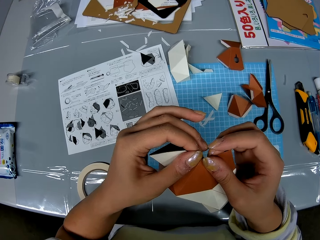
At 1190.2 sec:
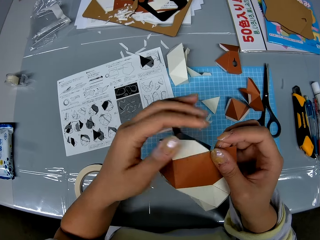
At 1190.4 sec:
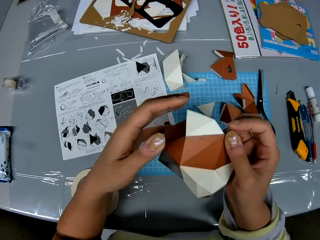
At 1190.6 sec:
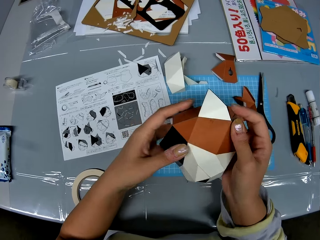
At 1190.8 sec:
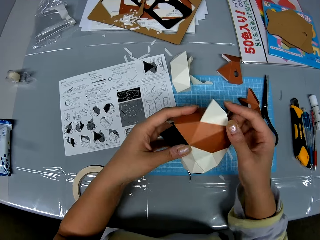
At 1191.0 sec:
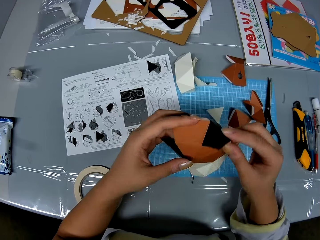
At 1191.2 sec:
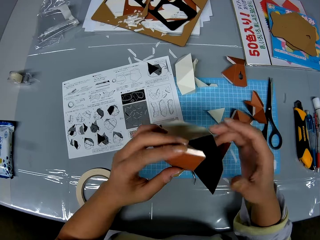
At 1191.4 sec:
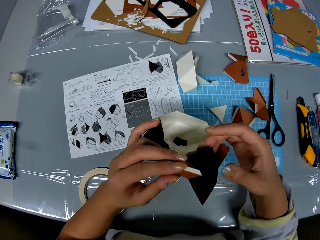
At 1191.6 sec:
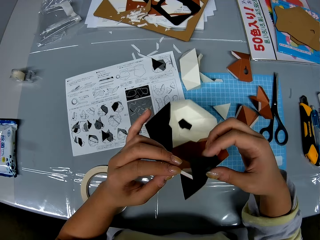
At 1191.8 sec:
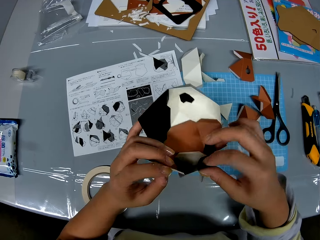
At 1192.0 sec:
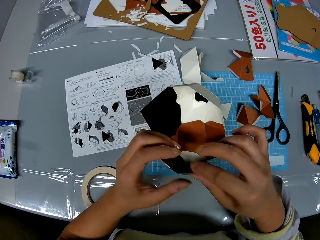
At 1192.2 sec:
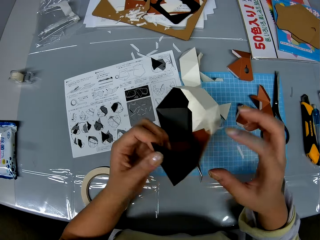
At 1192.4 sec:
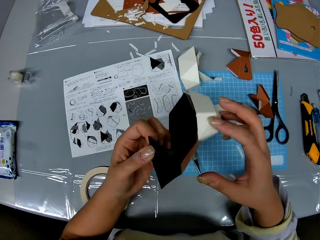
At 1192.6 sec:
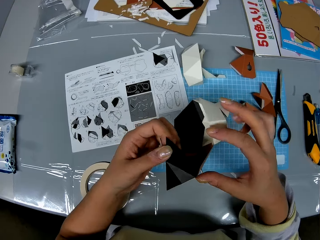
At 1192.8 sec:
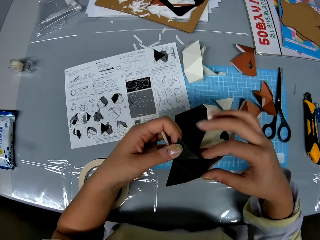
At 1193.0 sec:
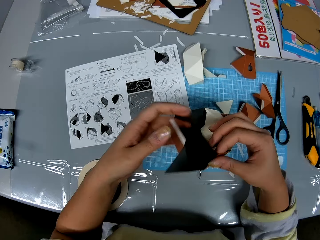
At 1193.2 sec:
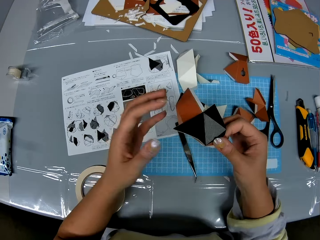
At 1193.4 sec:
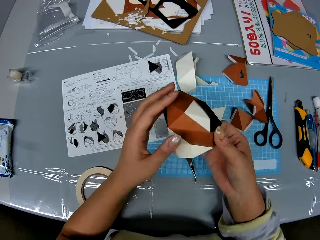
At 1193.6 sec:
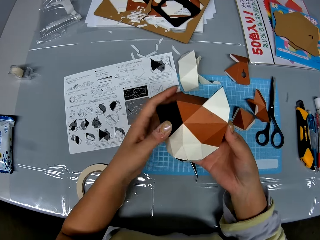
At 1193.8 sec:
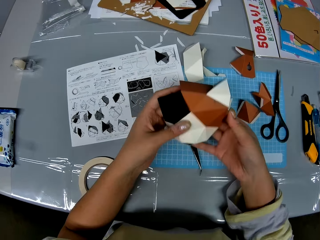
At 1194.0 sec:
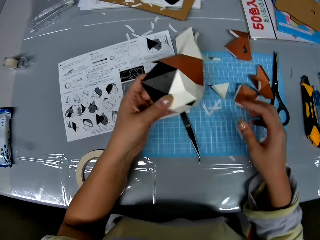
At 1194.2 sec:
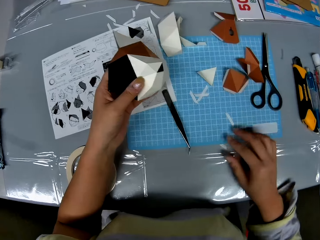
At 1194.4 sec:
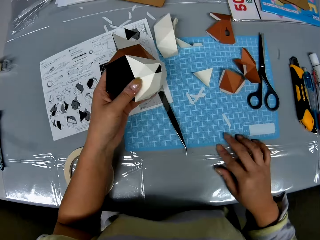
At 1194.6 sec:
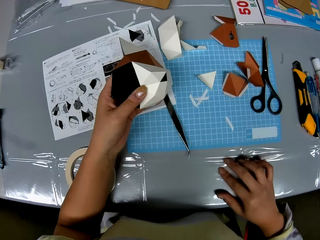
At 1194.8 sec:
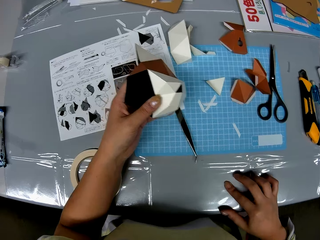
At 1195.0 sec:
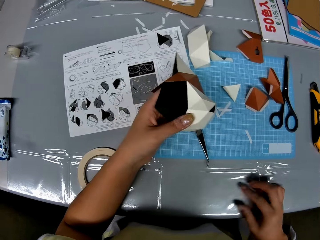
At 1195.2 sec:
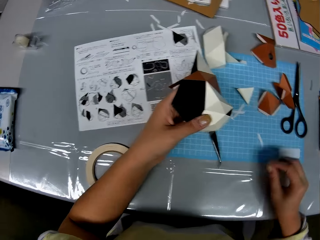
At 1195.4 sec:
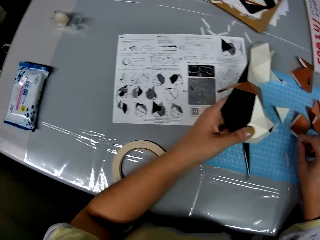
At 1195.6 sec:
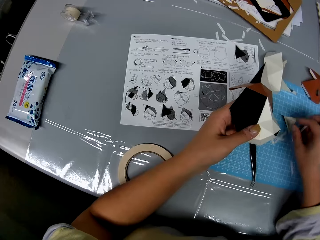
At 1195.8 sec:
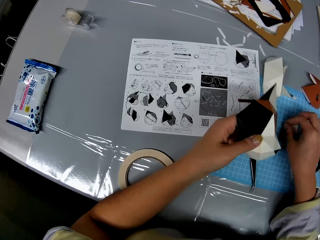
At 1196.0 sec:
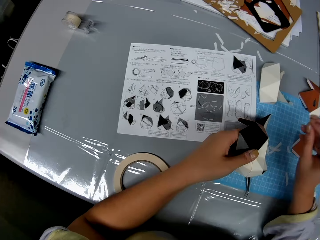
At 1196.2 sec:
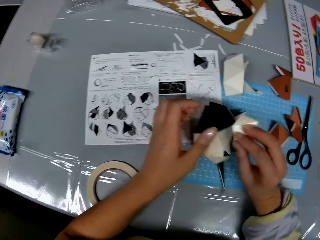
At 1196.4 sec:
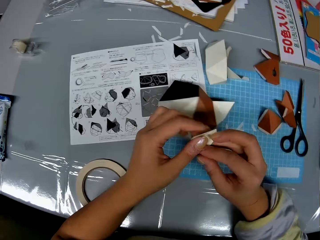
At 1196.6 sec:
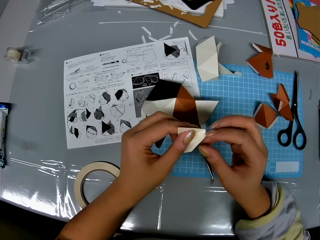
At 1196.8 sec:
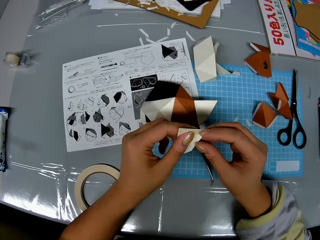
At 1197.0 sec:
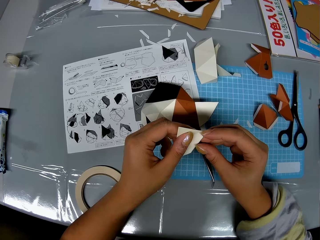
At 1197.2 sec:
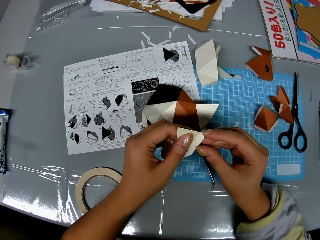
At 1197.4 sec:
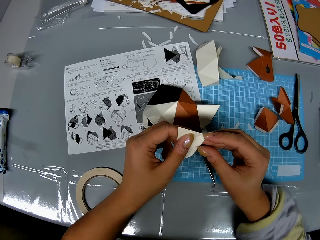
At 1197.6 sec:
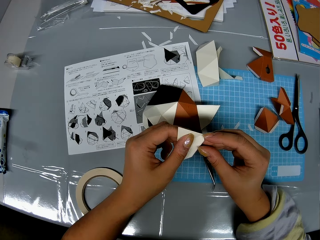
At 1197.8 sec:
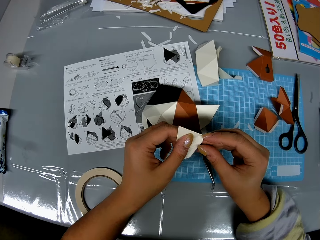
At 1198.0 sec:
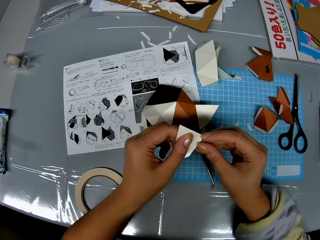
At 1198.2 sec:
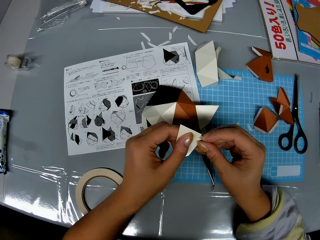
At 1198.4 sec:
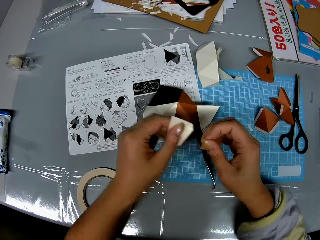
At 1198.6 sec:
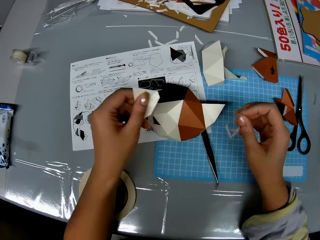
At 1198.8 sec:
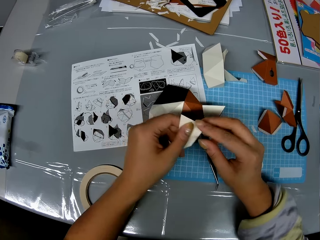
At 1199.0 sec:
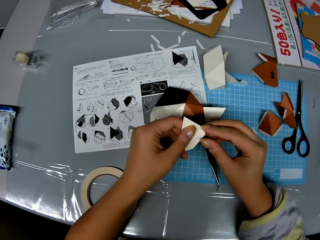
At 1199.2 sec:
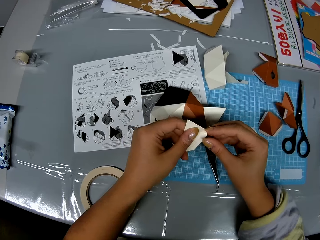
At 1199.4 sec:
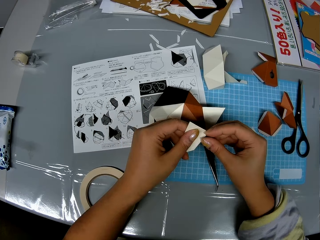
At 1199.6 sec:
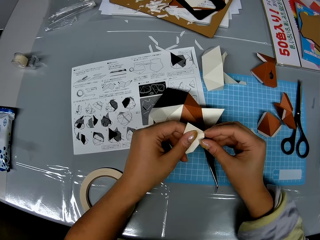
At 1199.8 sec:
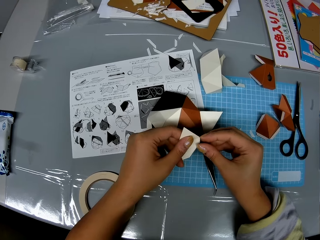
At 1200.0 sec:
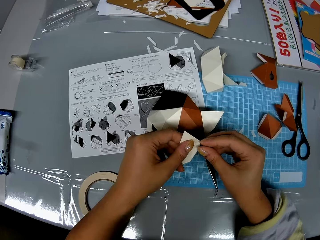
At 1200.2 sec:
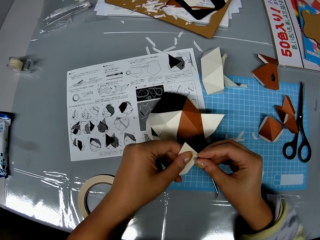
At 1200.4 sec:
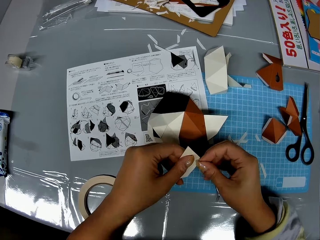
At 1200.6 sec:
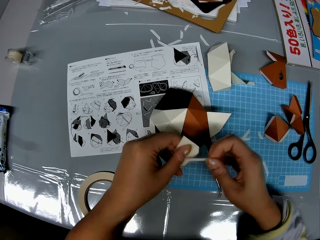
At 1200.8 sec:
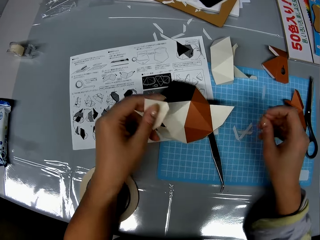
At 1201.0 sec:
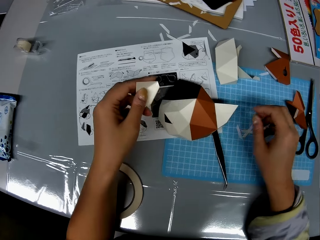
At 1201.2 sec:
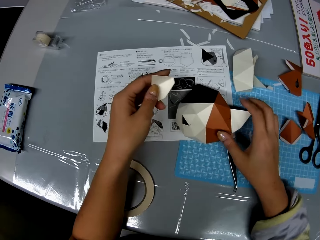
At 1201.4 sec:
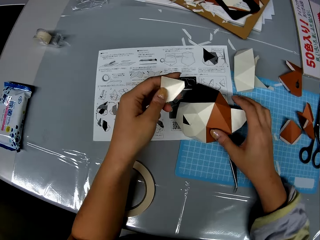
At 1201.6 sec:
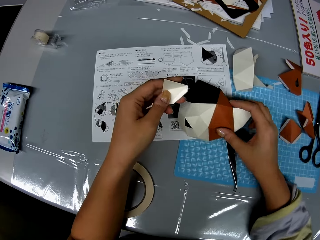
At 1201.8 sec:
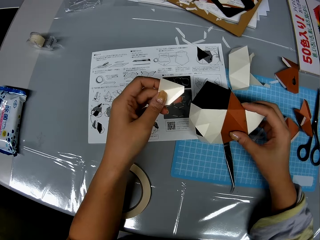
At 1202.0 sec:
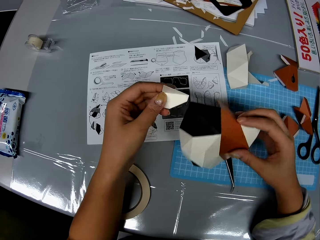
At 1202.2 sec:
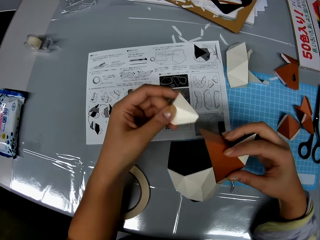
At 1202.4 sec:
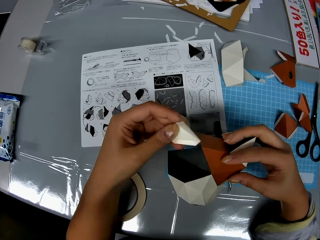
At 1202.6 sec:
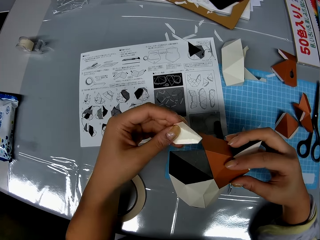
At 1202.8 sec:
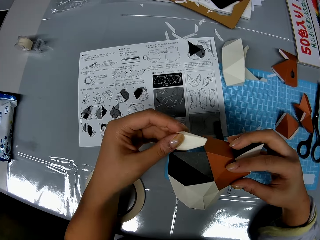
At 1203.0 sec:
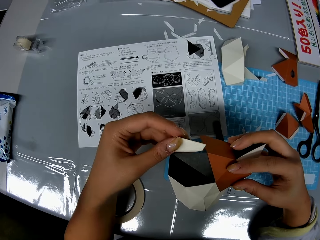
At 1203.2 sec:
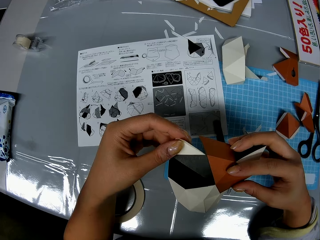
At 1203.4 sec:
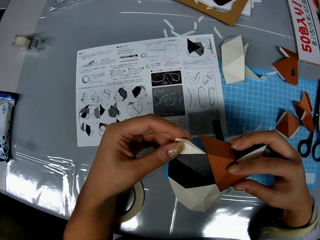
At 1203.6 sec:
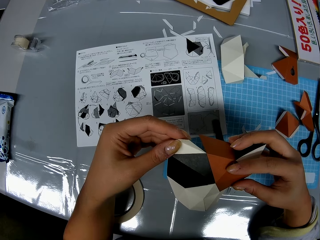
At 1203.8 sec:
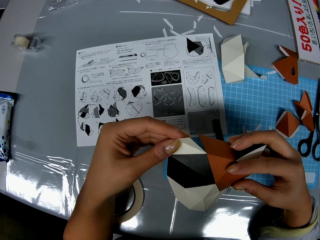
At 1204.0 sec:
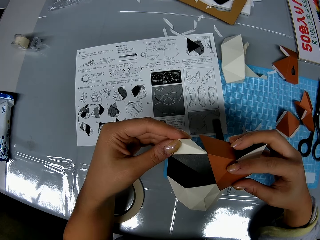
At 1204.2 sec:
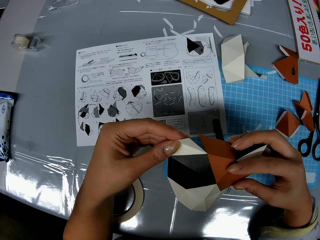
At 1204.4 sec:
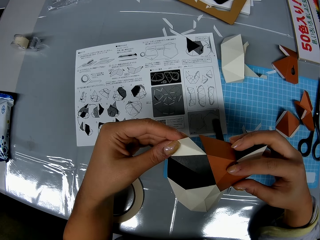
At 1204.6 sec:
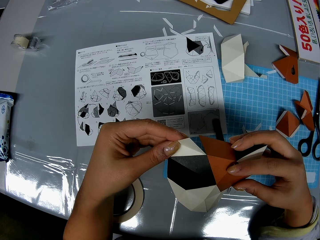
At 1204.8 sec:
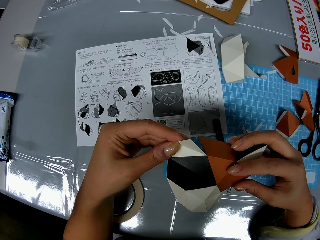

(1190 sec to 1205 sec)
The camera wearer checks the shaped craft paper or manila paper structure in her hand. She turns the manila paper structure. She places her right hand on the table. She picks up a craft paper from the table. She drops the shaped craft paper in her left hand on the table. She removes an adhesive tear off strip or sellotape from the craft paper. She throws the sellotape on the table. She removes the sellotape. She drops the adhesive tear off strip on the table. She picks up the shaped craft paper from the table. She fixes the craft paper onto the shaped craft paper.

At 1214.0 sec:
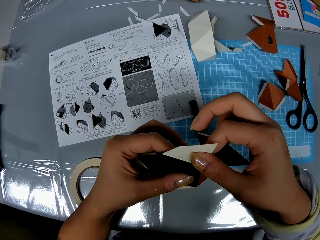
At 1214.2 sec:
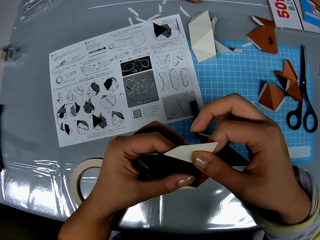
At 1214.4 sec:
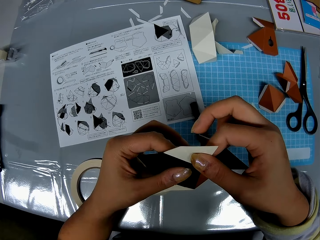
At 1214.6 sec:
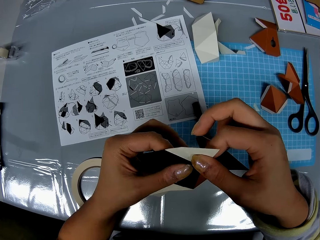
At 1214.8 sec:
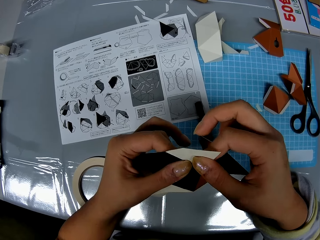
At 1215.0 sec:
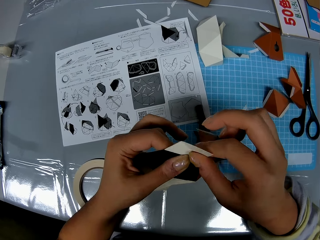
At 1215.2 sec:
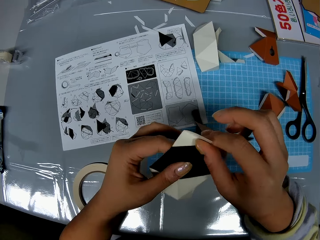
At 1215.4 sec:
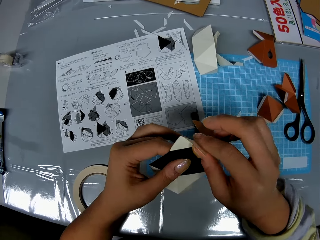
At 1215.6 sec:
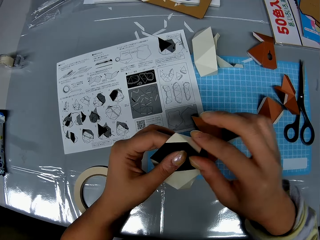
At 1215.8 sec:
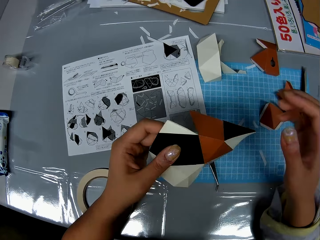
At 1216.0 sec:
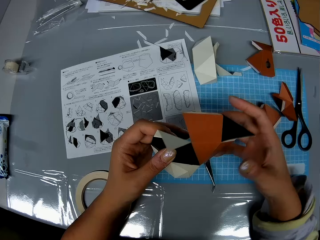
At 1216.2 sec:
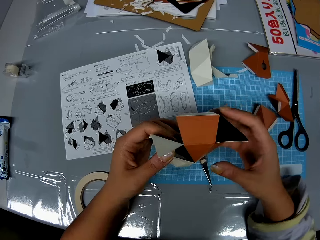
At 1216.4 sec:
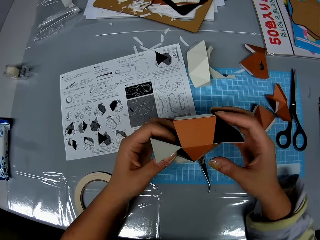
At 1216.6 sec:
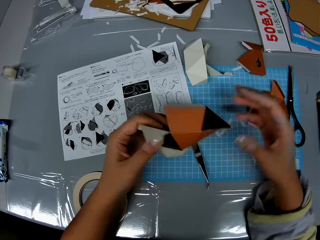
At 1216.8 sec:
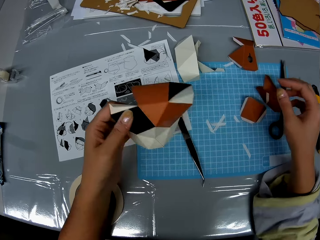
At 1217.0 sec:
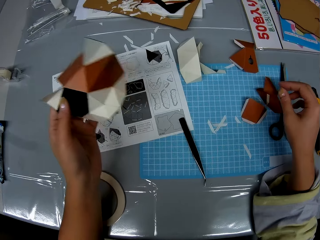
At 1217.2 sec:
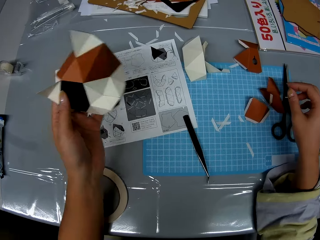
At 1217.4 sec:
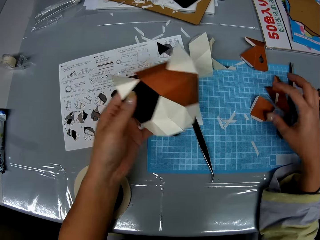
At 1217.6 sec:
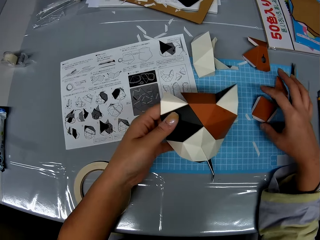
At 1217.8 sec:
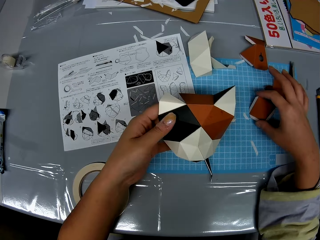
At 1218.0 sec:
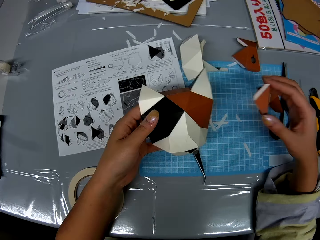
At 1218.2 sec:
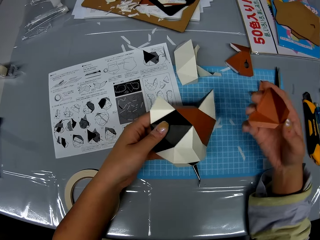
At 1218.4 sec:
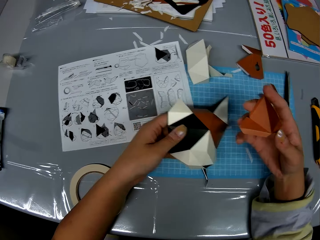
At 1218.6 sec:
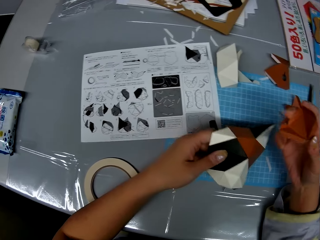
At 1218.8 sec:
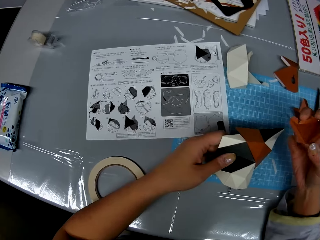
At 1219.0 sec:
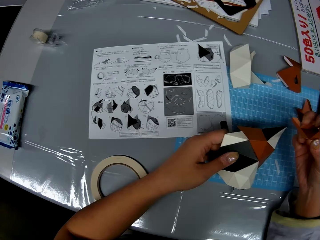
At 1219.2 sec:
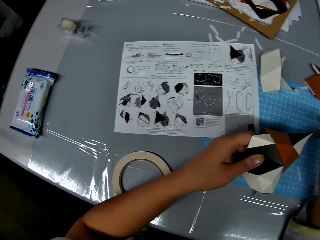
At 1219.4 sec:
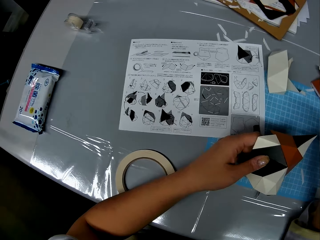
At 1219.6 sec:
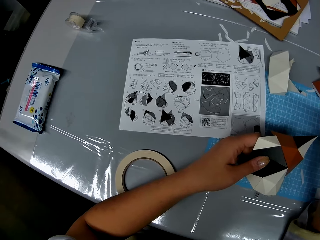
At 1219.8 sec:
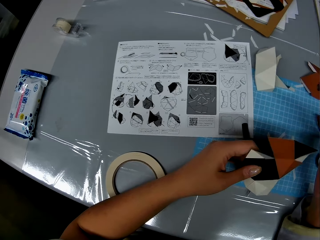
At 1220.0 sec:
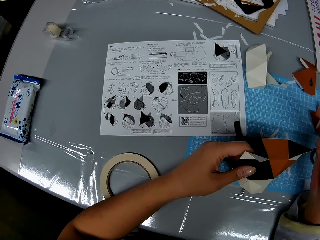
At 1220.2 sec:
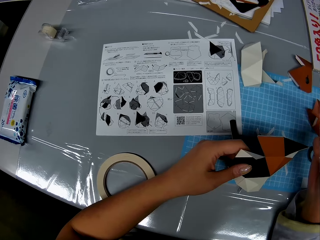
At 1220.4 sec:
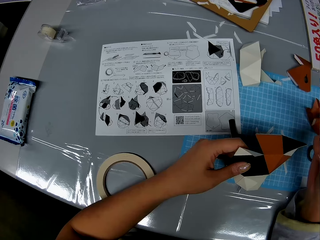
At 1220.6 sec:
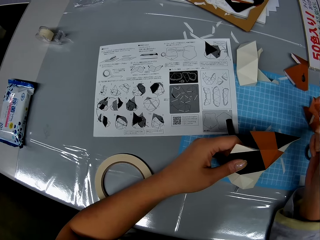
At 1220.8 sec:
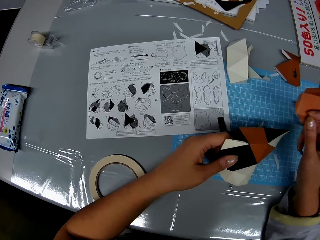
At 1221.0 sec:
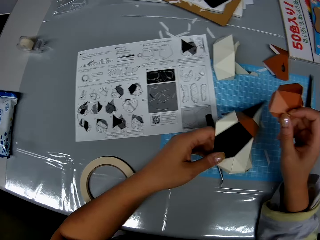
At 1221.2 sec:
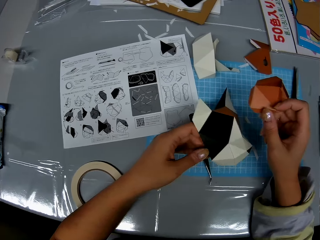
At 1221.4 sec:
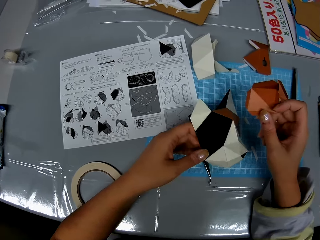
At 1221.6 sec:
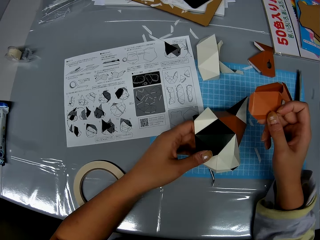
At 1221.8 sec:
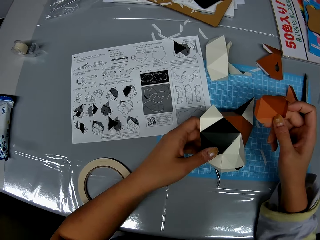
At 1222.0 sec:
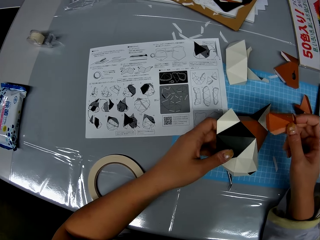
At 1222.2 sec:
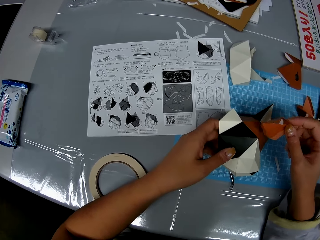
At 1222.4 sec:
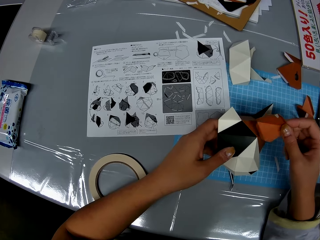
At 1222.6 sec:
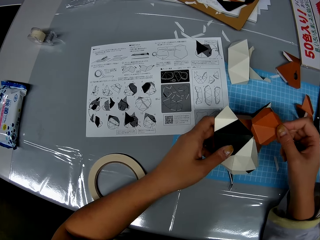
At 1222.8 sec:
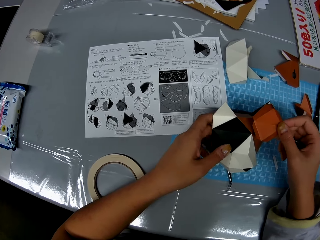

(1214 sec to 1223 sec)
The camera wearer folds the manila paper. She checks the shaped craft paper in her hand, picks up a craft paper from the table, squeezes the craft paper in her right hand, and places the craft paper on the shaped craft paper.
